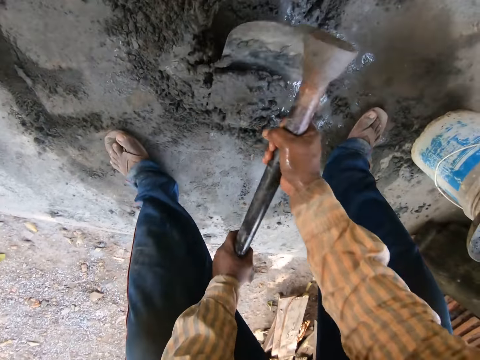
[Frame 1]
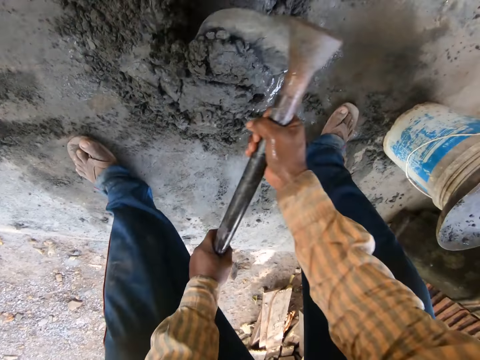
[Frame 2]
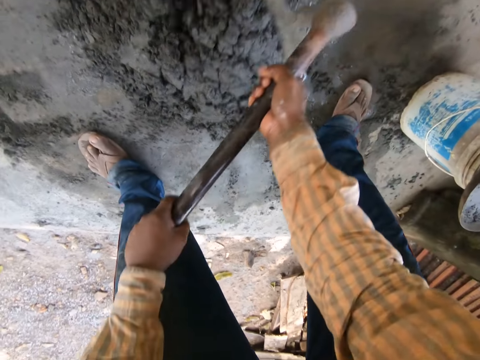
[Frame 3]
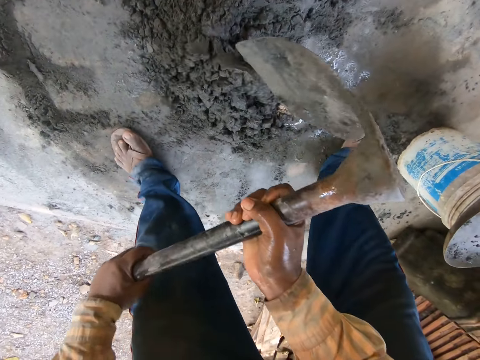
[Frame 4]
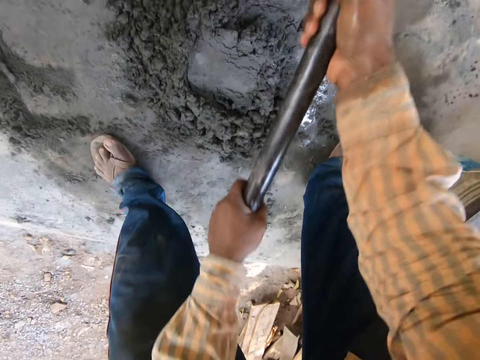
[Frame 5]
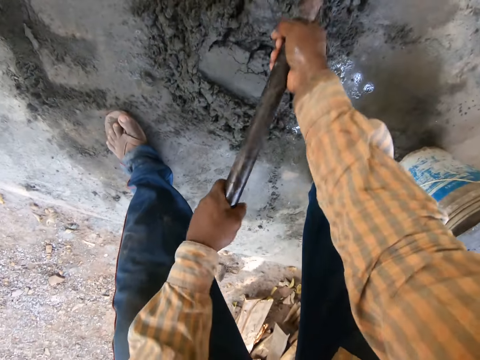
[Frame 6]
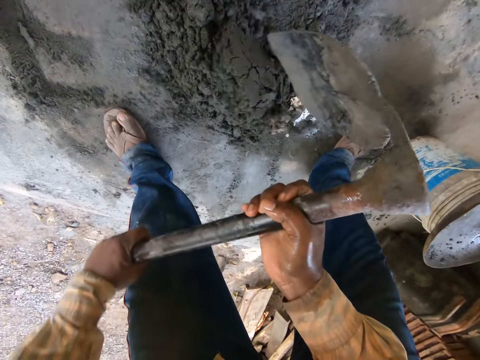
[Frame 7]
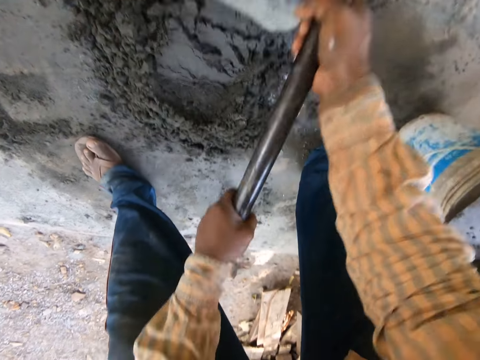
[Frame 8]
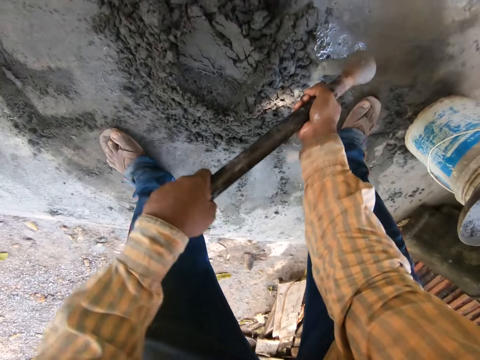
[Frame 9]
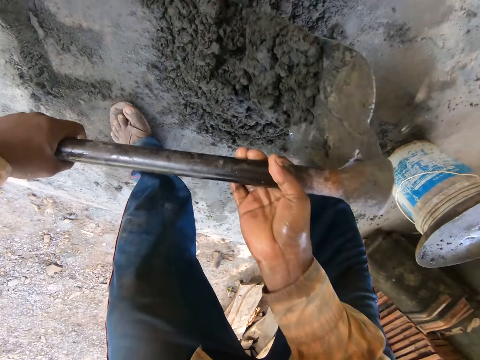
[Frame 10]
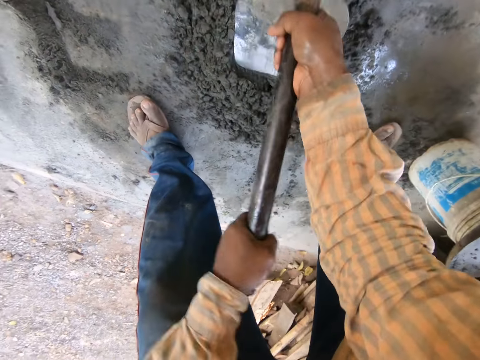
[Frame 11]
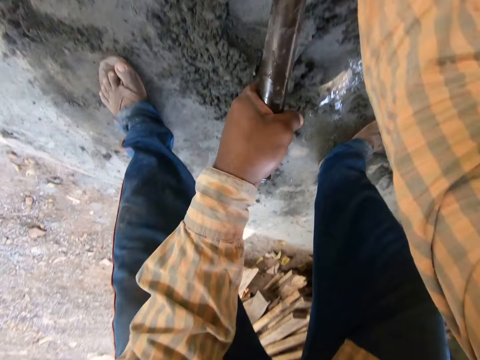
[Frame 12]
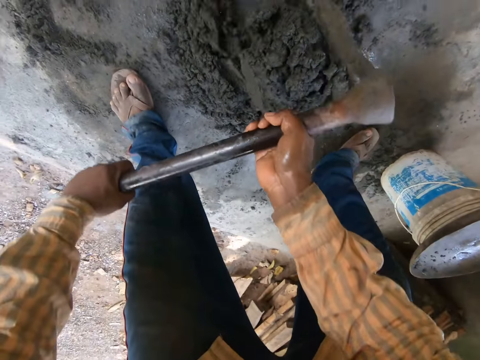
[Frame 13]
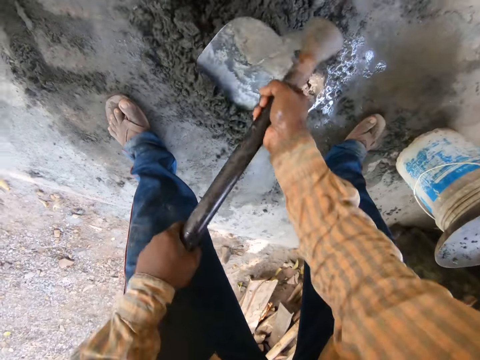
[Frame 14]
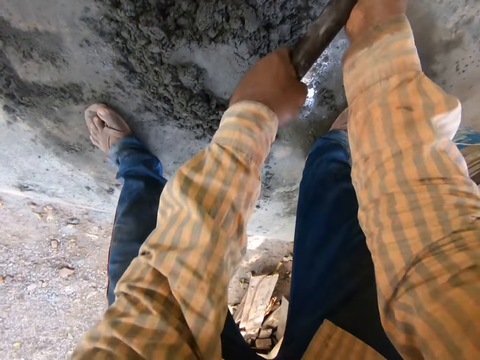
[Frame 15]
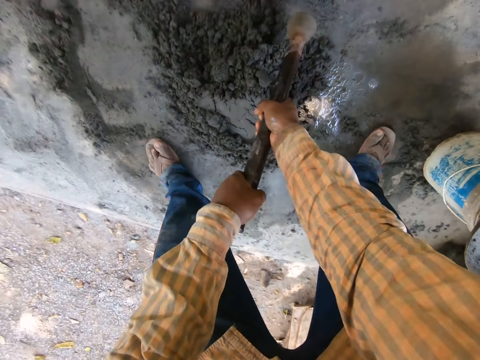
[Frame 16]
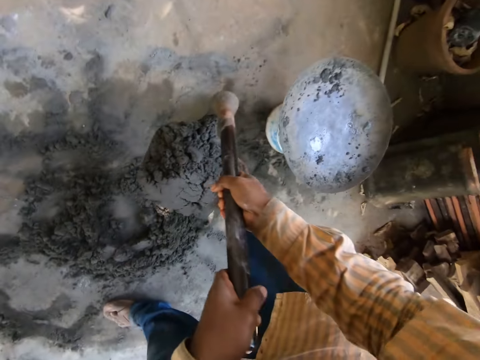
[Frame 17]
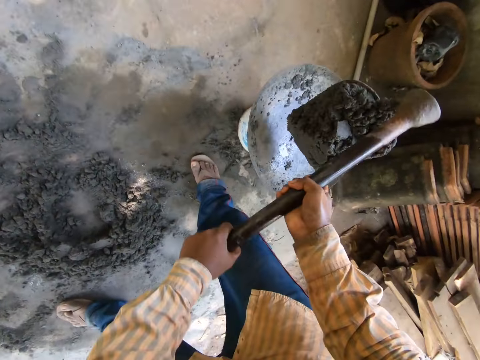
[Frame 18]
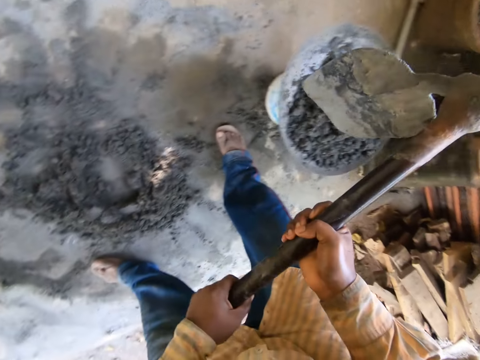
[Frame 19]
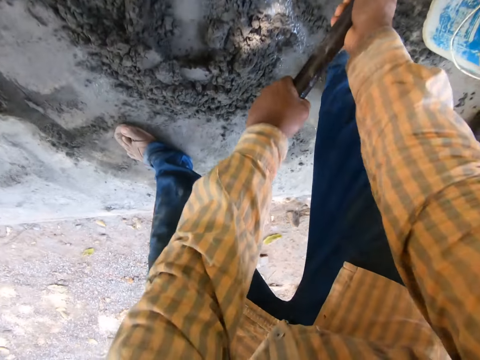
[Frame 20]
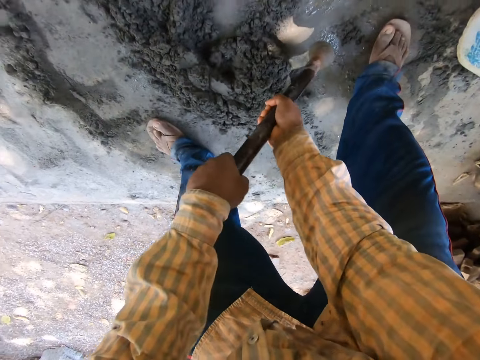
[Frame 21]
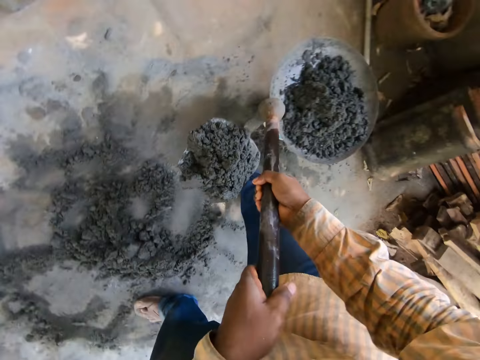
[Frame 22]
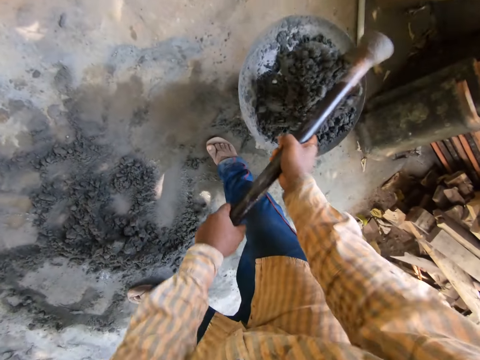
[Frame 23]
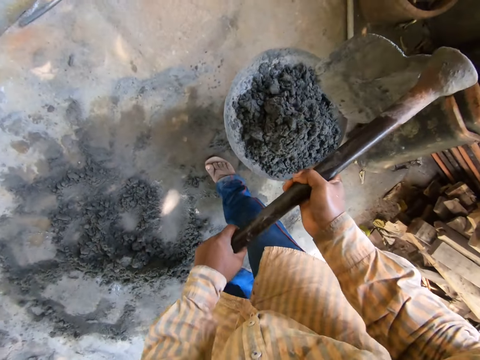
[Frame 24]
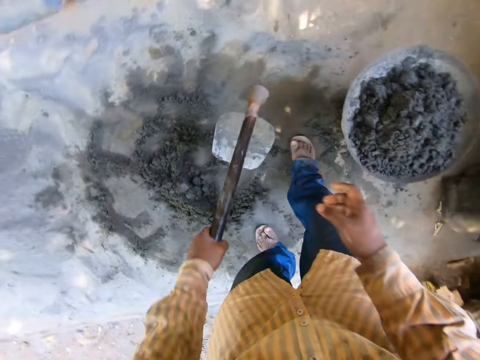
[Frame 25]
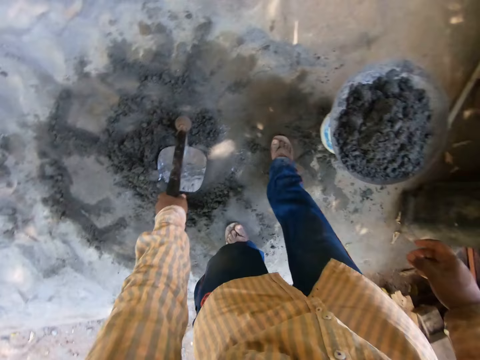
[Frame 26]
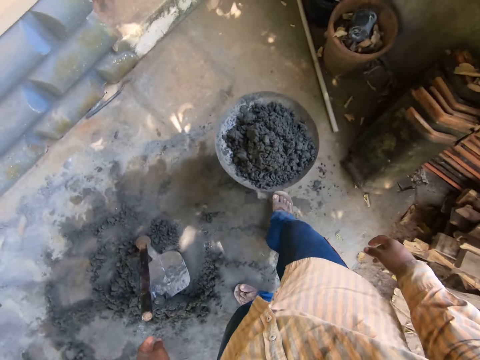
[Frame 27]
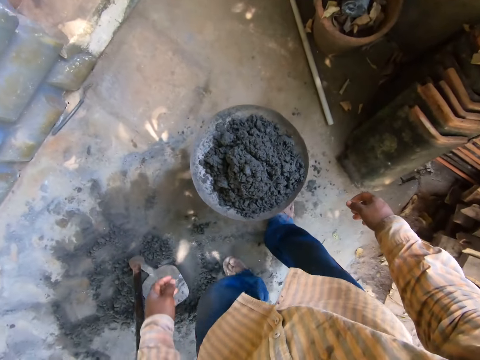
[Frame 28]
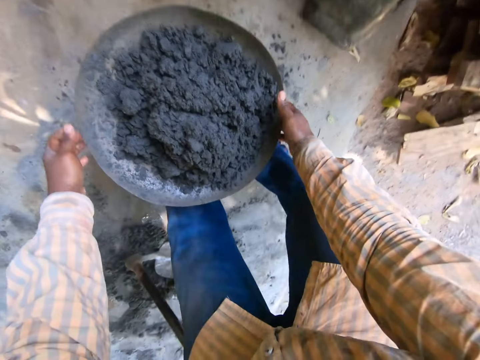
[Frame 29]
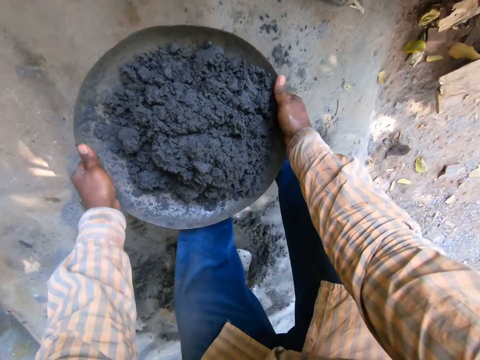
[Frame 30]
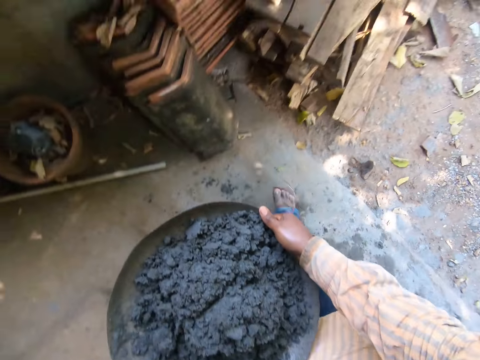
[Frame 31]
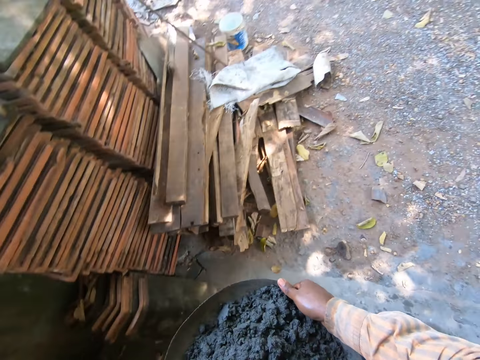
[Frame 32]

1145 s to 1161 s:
The camera wearer gathers mixed cement or sand on the floor with the hoe in both hands. He mixes the sand. He carries the mixed cement from the floor with the hoe in both hands. He scoops the mixed sand. He drops the mixed cement in the head pan on the bucket on the floor with the hoe using both hands. He carries the mixed cement from the floor with the hoe in both hands. He scoops the mixed sand. He drops the mixed cement in the head pan on the bucket on the floor with the hoe using both hands. He drops the hoe on the floor with his left hand. He picks the head pan with the mixed cement from the bucket on the floor with both hands.

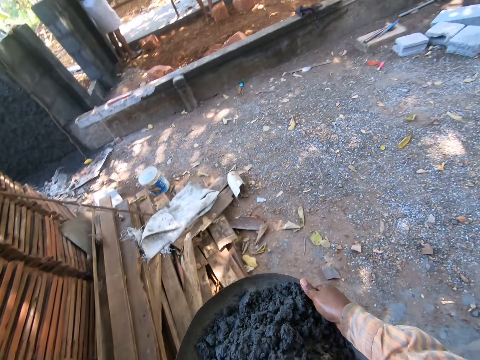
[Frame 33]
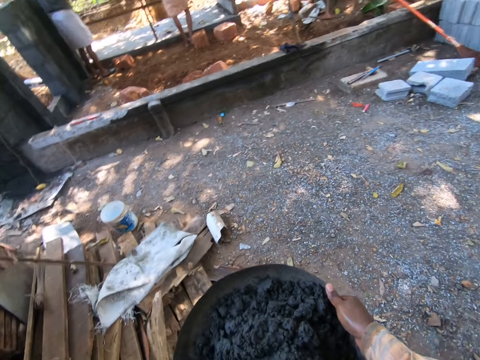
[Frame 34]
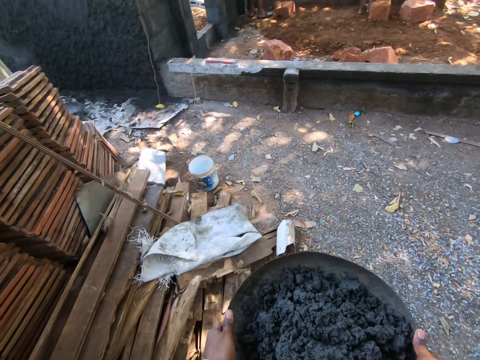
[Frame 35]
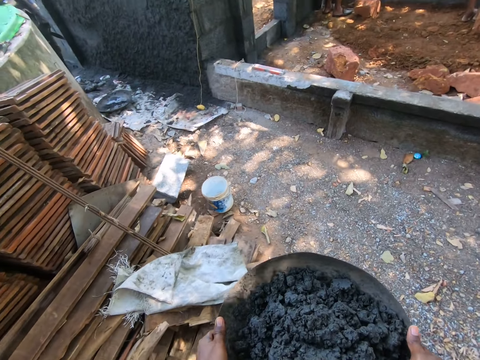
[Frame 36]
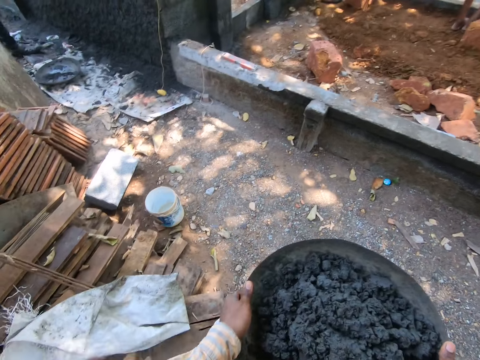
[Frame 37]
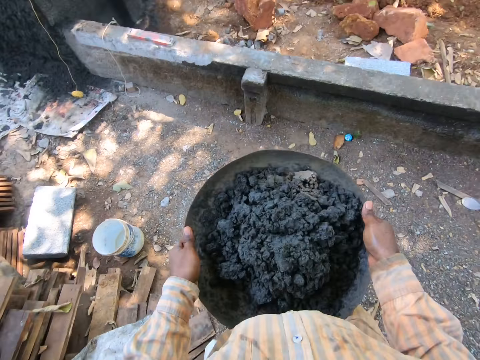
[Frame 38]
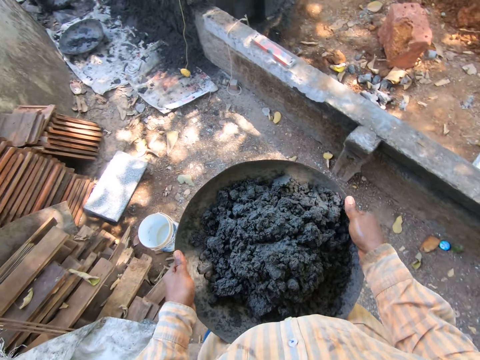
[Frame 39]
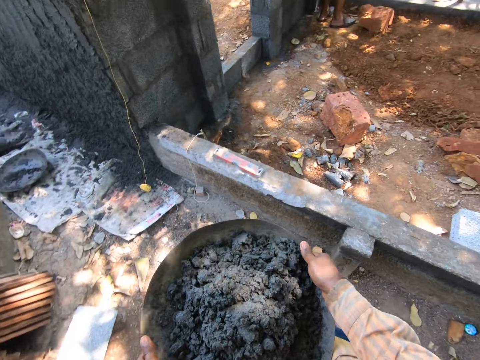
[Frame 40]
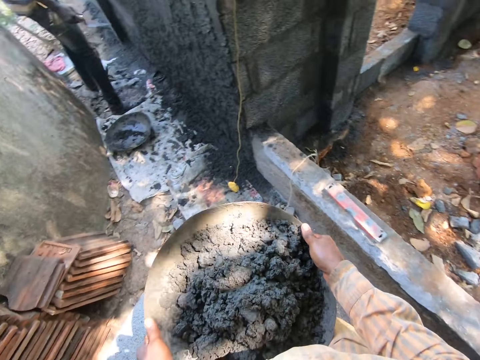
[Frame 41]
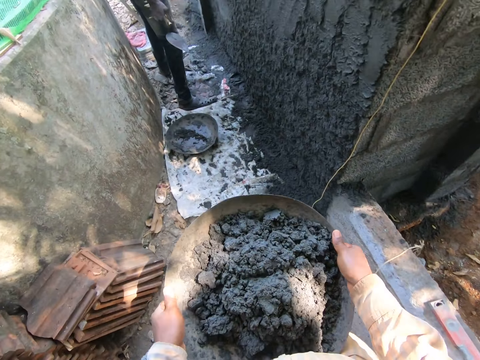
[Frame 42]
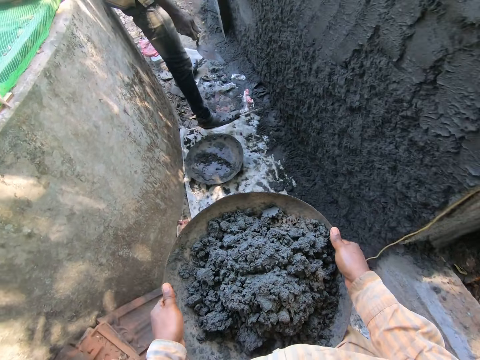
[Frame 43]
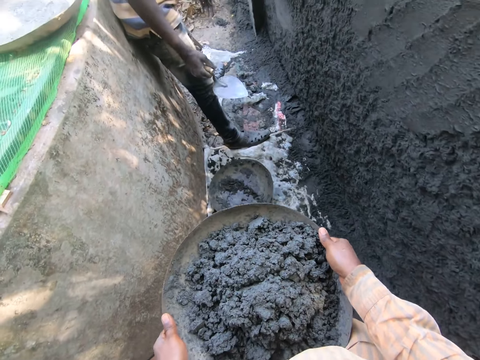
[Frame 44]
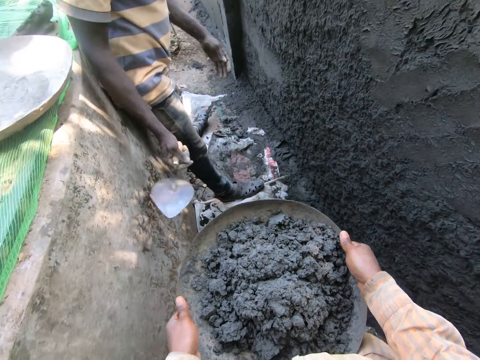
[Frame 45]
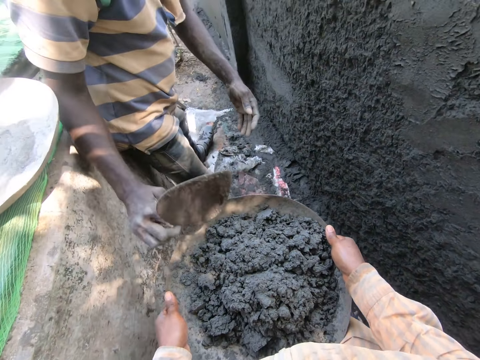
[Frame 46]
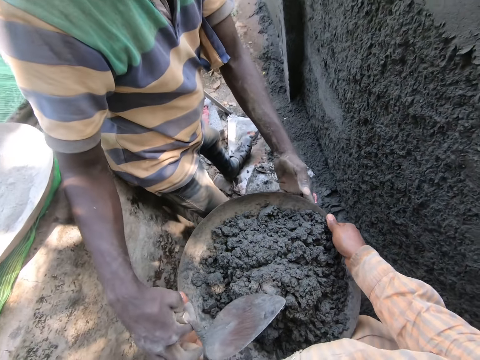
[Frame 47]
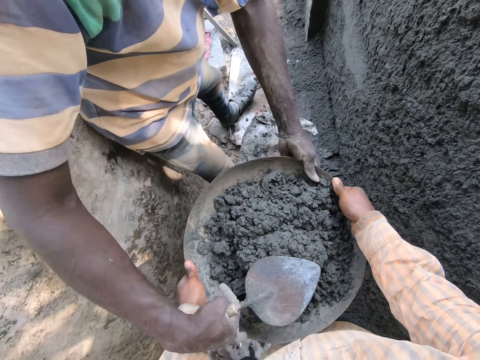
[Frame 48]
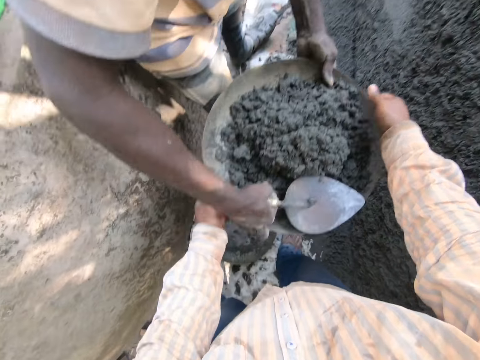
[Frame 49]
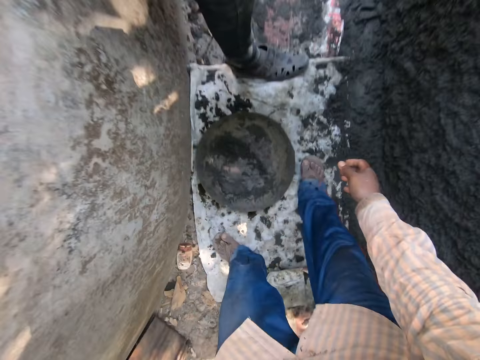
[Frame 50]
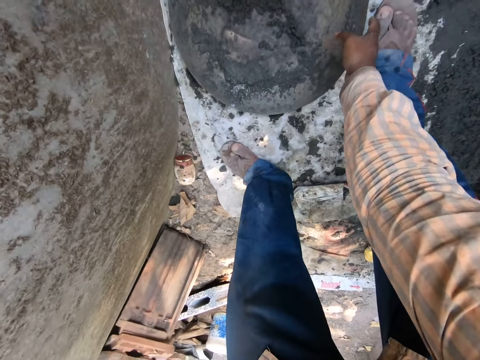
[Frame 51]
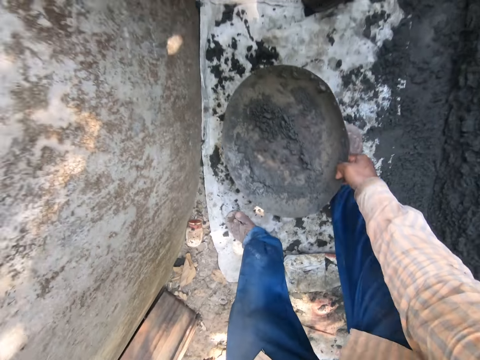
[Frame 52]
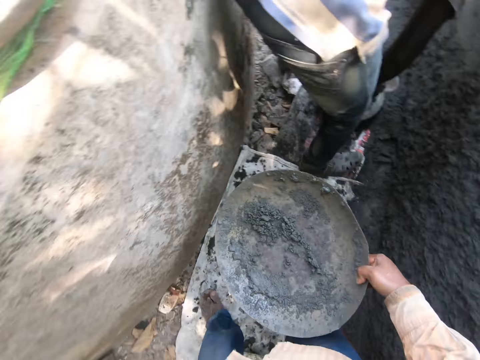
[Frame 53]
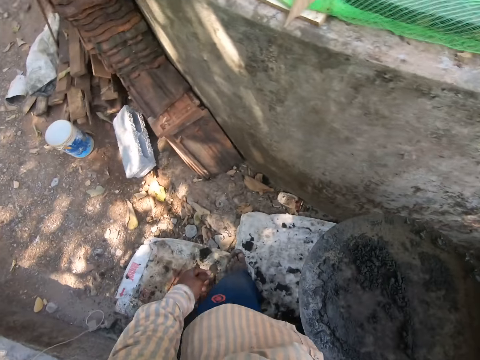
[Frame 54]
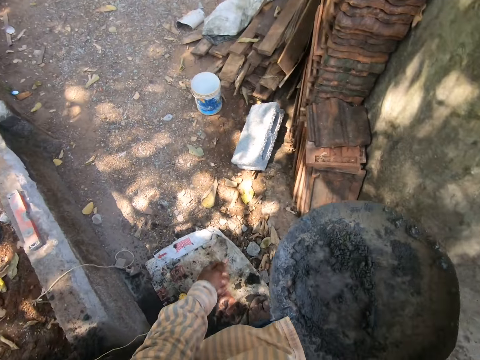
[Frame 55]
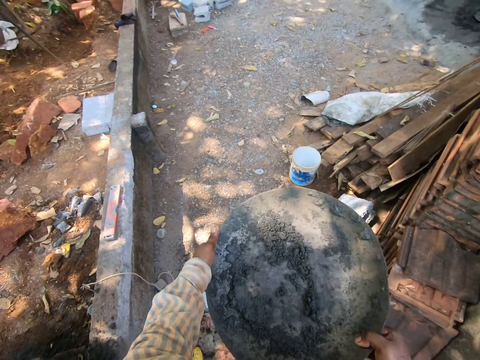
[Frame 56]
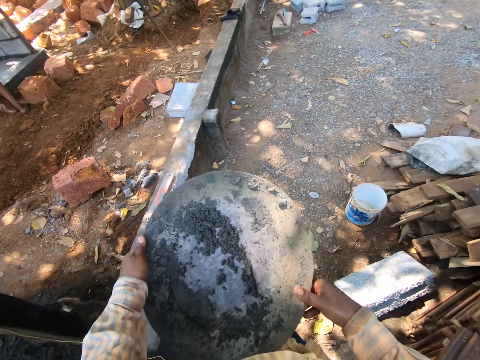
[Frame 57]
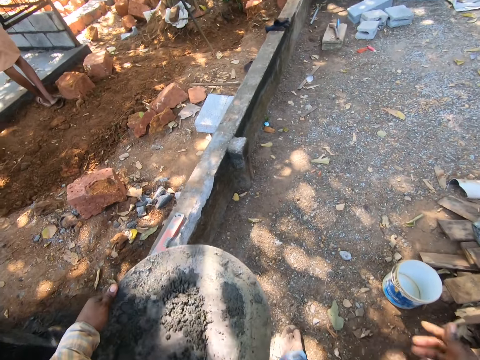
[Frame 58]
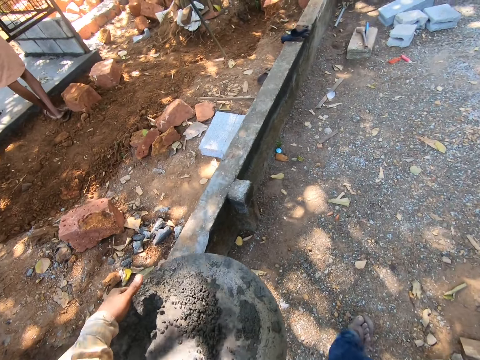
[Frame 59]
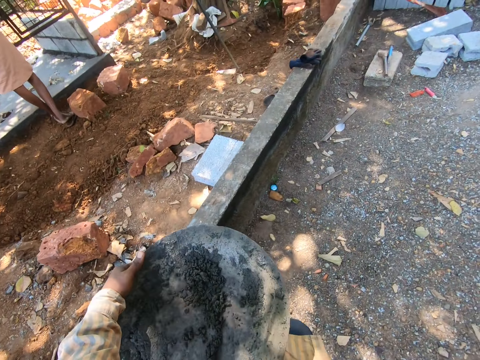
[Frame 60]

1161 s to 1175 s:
The camera wearer walks. He hands the man the head pan with both hands. He picks the head pan from the floor with his right hand. He passes the head pan from his right hand to his left hand. He walks.
